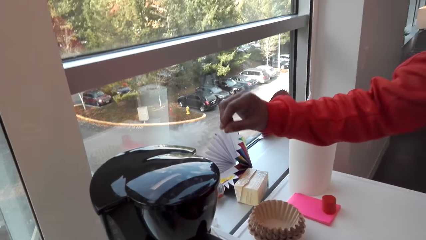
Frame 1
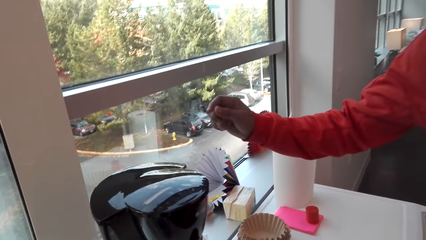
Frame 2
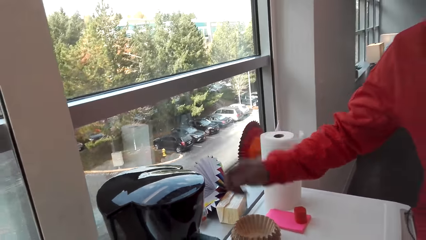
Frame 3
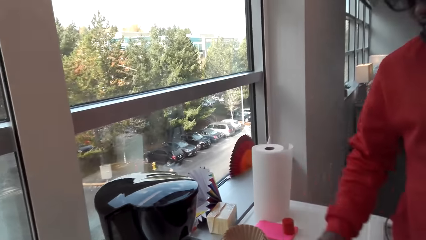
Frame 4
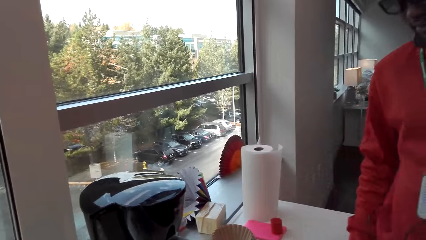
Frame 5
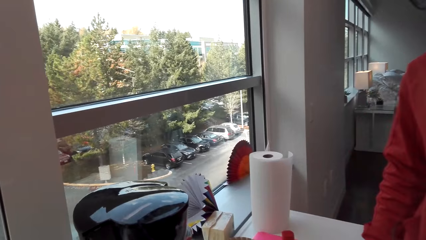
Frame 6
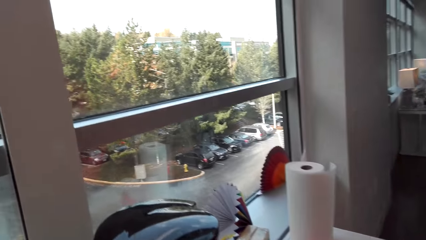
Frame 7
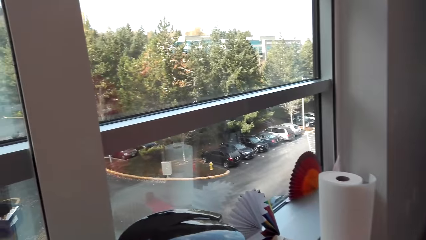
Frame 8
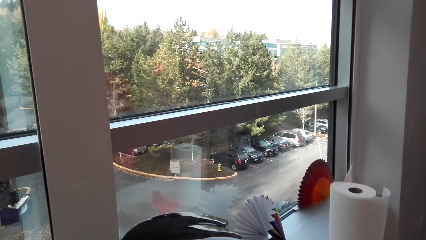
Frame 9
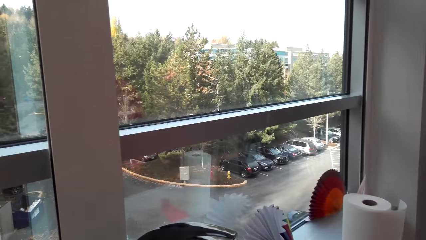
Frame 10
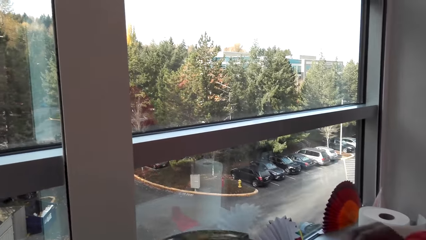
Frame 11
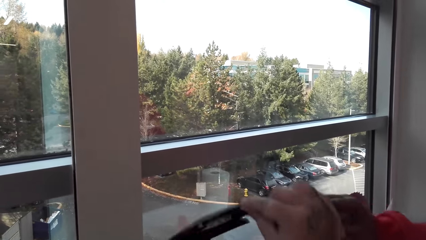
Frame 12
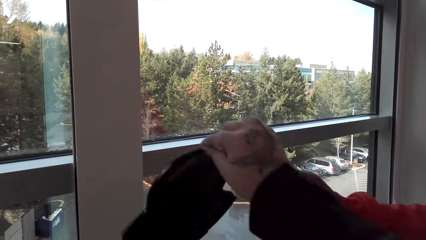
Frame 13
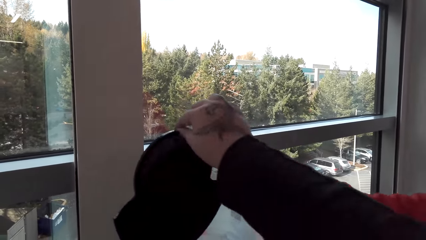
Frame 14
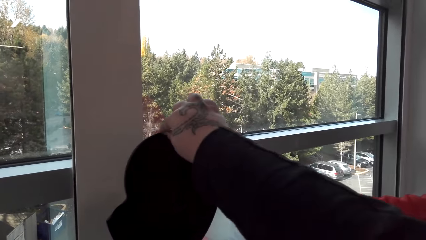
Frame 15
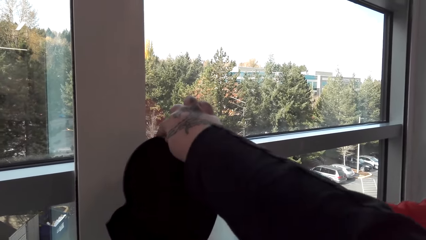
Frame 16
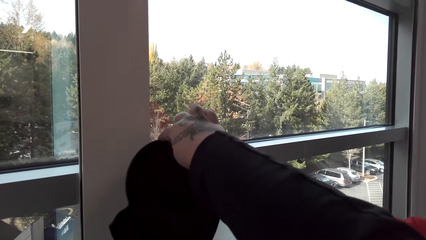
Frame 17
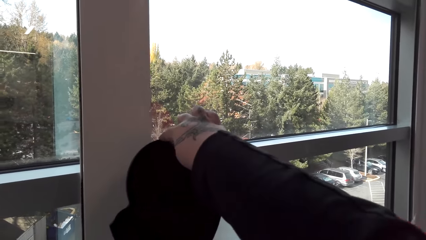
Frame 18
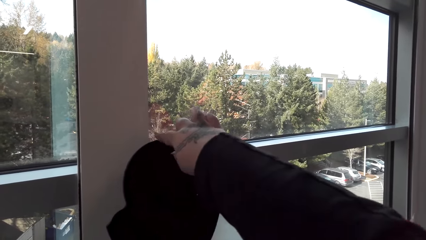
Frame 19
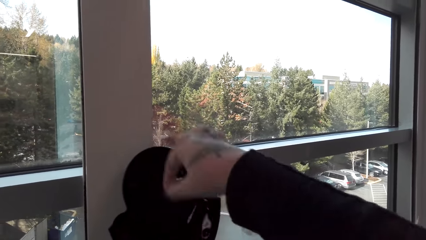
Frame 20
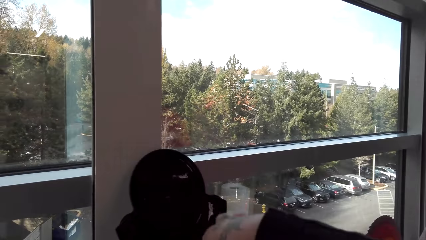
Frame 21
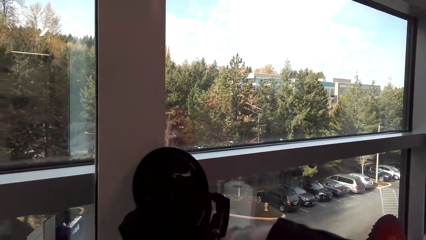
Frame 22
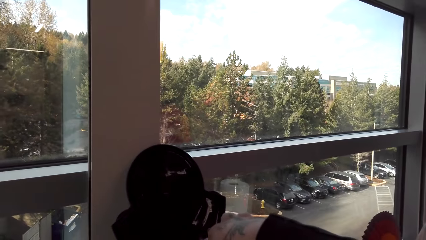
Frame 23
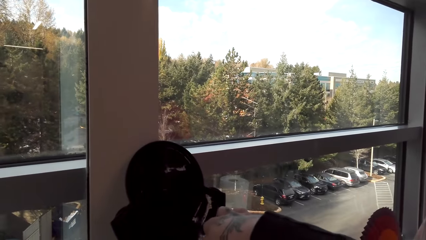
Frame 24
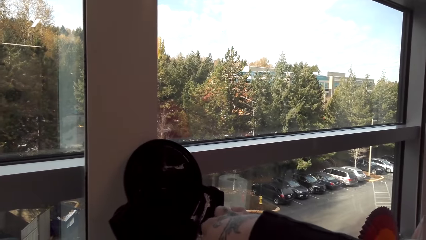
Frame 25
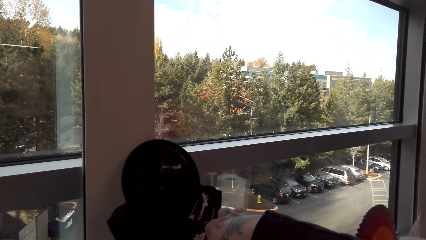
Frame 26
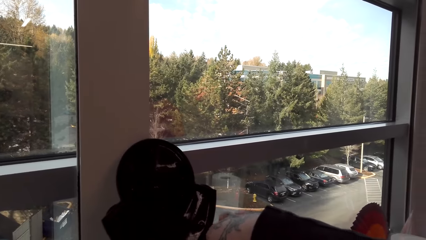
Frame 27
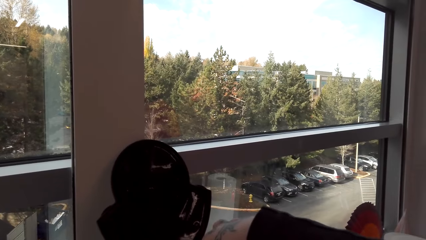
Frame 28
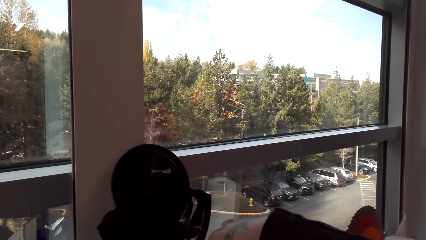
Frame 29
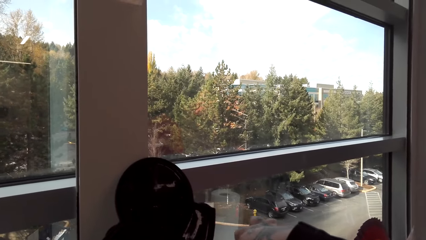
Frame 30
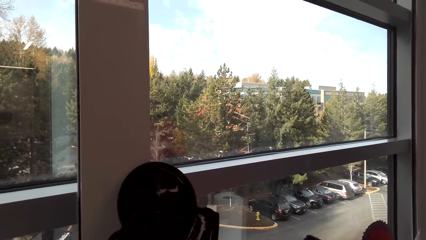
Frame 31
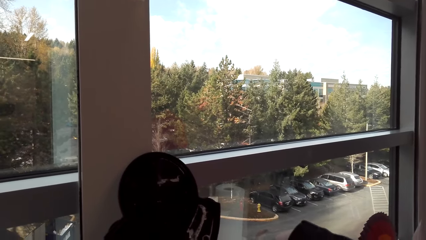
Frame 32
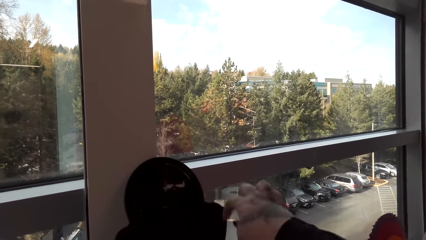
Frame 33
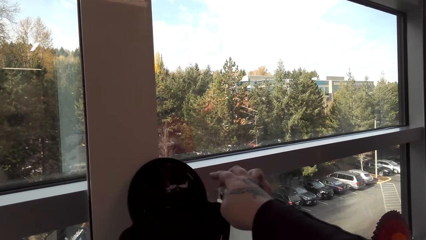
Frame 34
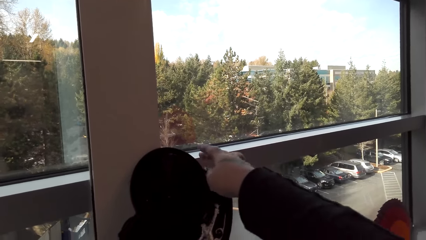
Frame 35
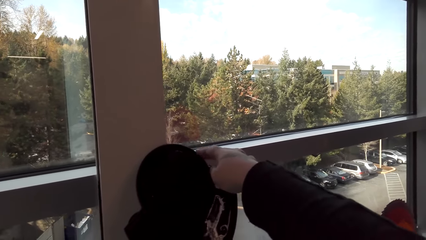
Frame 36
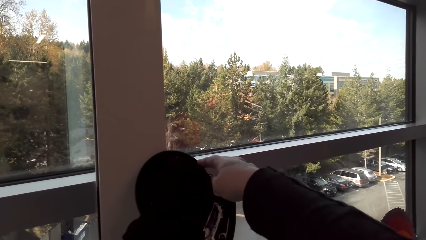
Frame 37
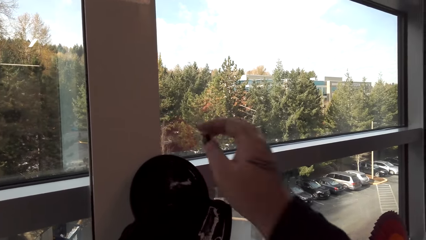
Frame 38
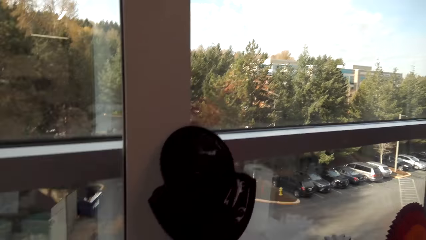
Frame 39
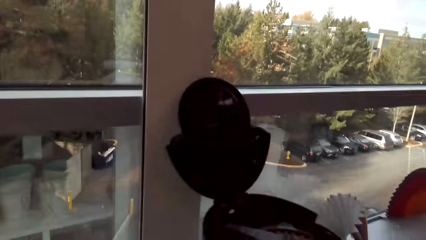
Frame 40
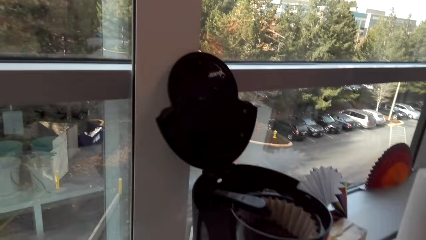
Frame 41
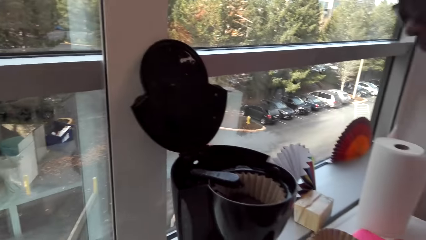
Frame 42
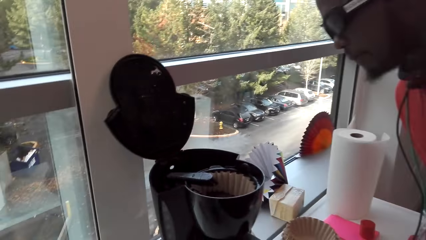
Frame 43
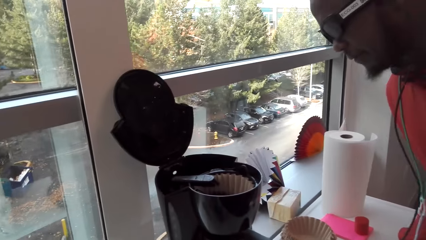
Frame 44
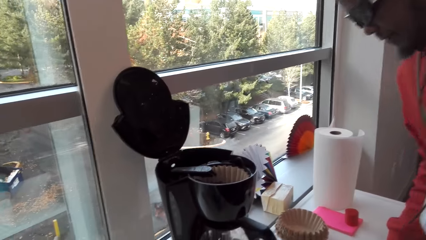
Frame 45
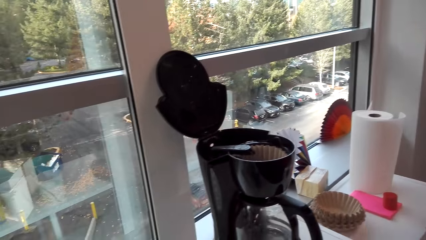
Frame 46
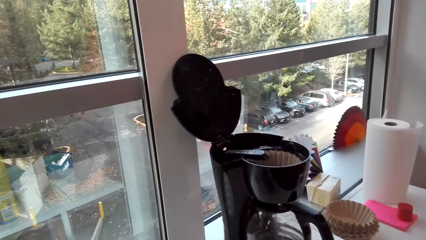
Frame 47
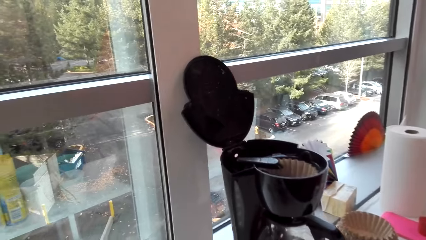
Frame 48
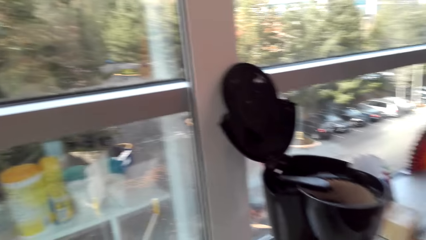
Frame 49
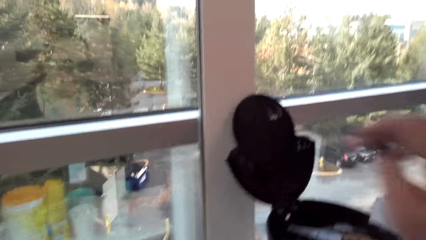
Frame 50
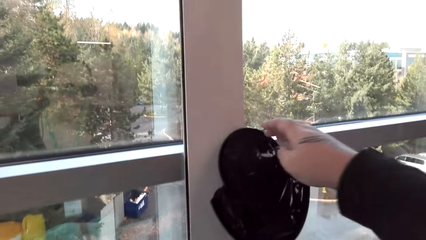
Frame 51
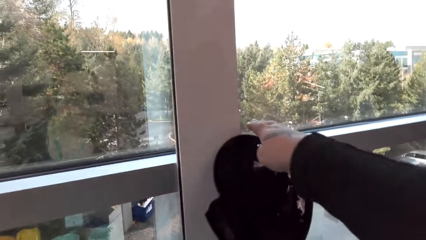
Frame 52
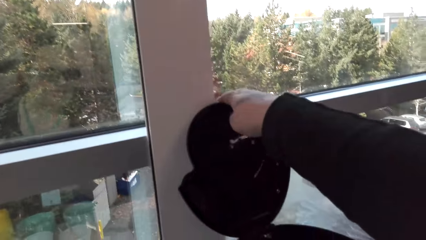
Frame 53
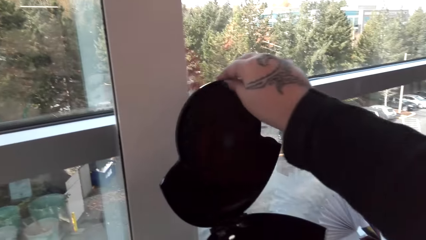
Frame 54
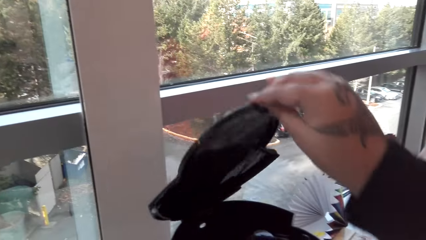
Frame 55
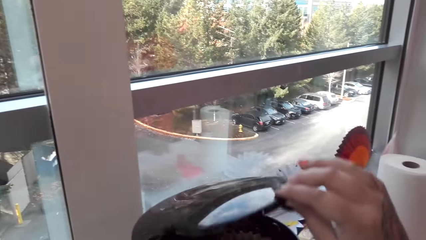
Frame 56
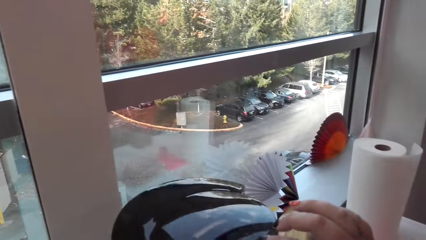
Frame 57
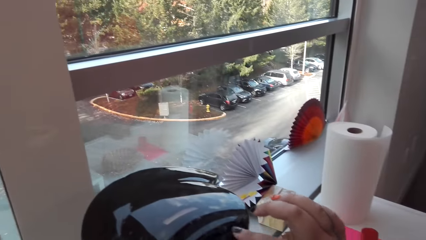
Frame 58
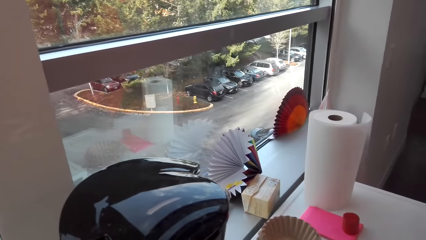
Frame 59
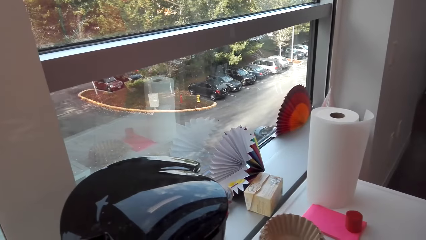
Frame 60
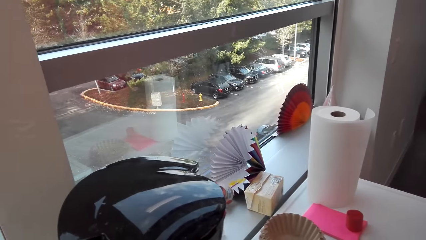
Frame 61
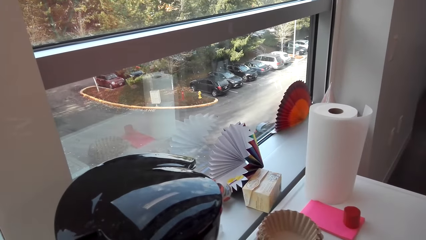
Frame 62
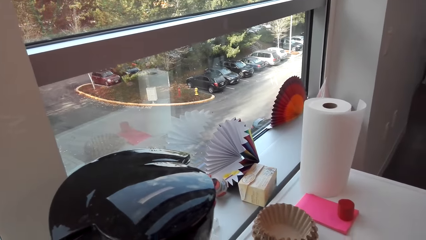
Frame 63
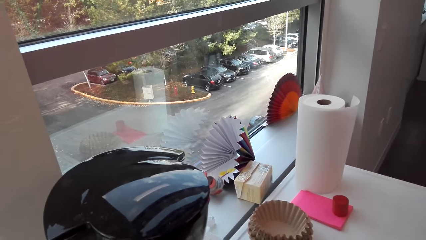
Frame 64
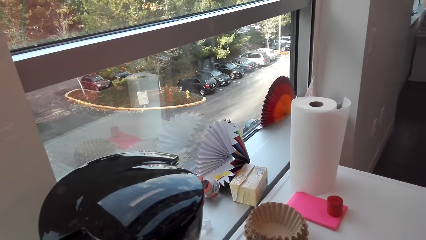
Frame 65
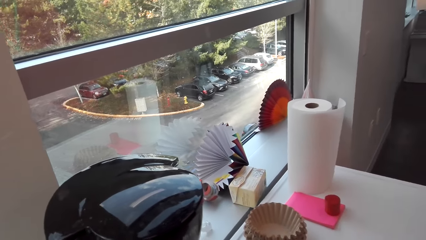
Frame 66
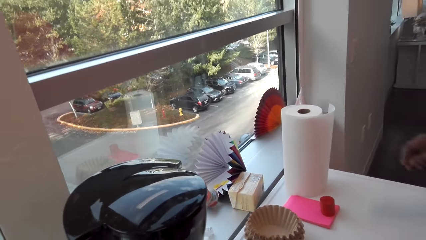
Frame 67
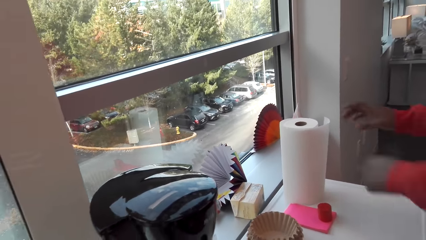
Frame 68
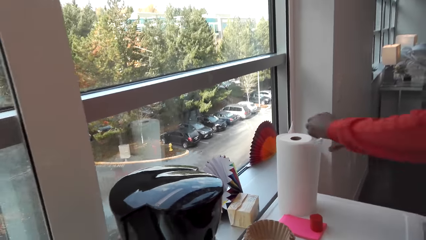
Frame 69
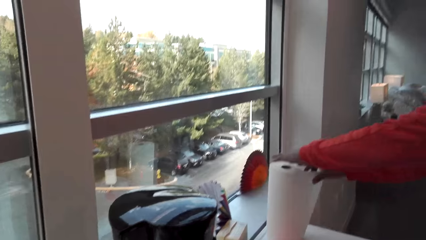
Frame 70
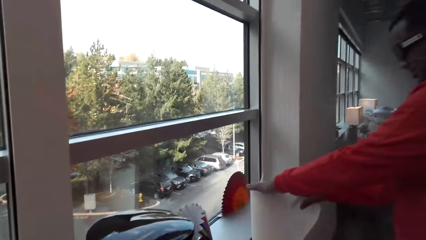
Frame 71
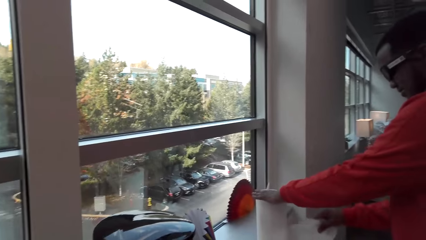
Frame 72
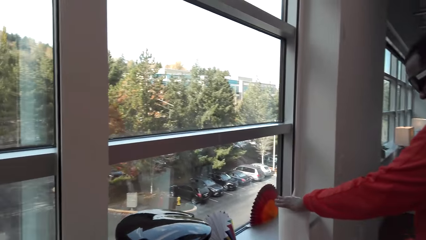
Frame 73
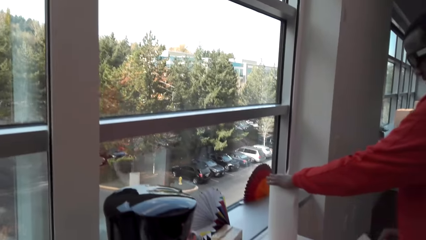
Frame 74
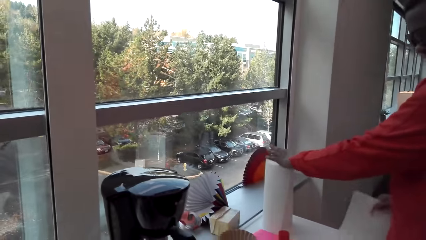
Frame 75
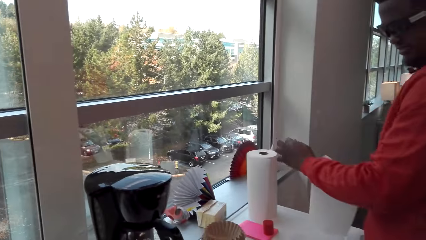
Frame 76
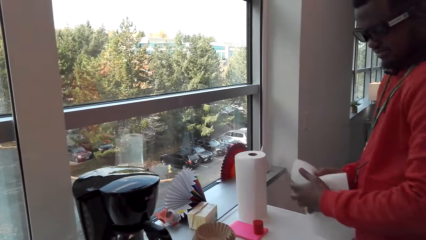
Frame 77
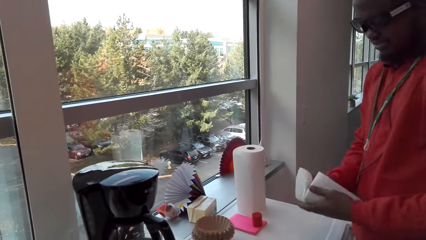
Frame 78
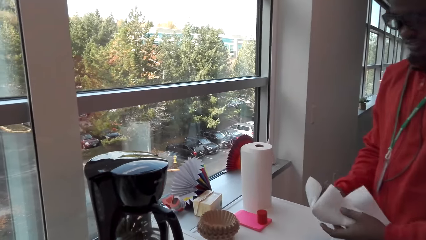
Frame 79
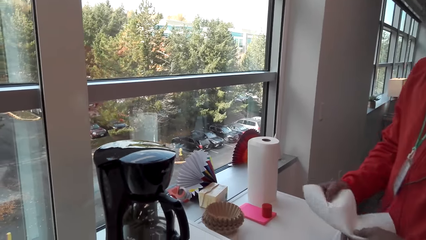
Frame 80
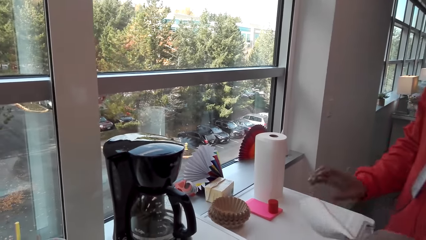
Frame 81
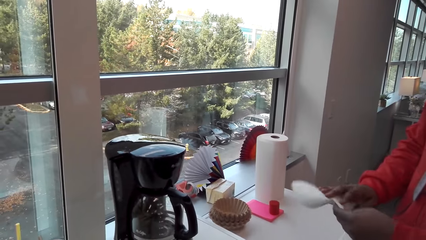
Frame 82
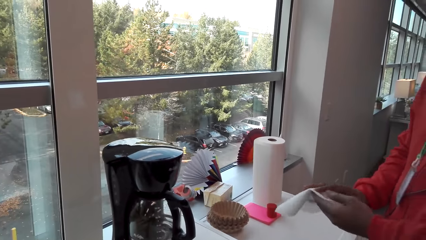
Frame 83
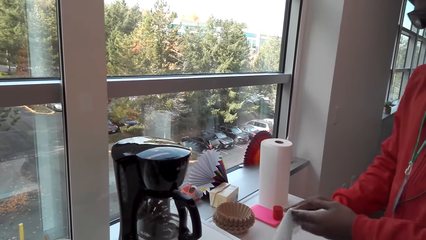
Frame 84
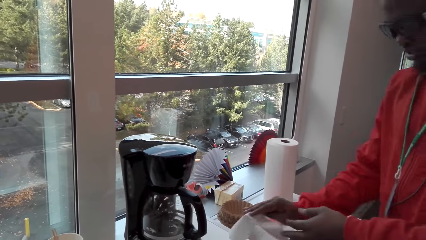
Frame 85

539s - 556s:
A man lifts his hand. The camera wearer talks and opens a coffee maker lid. They talk. The man looks inside the coffee maker. The camera wearer closes the coffee maker lid and switches off the coffee maker machine. The man cuts a piece of tissue paper.
